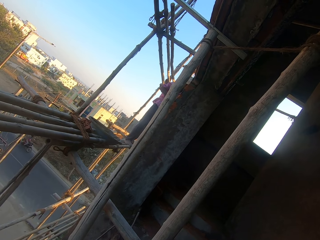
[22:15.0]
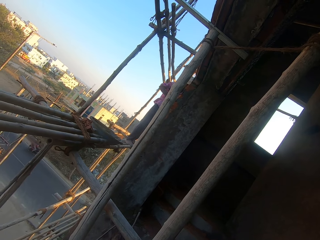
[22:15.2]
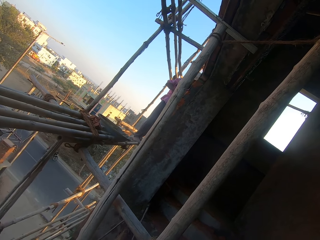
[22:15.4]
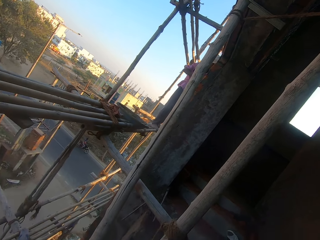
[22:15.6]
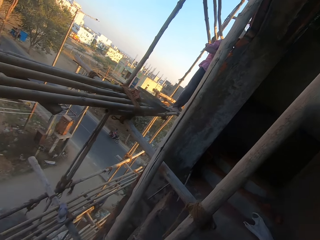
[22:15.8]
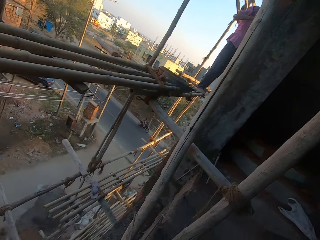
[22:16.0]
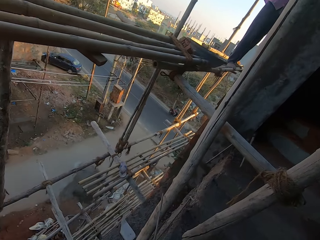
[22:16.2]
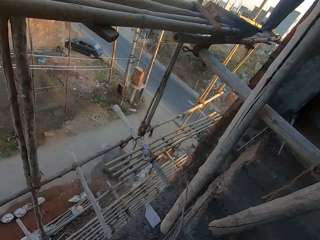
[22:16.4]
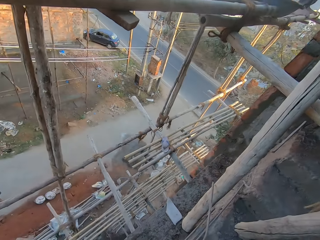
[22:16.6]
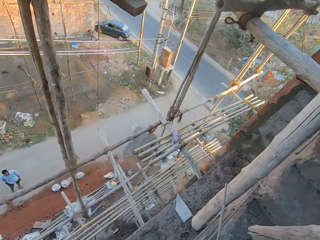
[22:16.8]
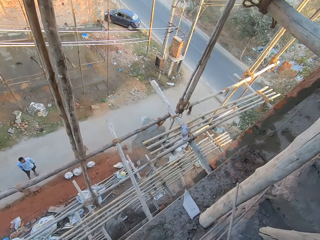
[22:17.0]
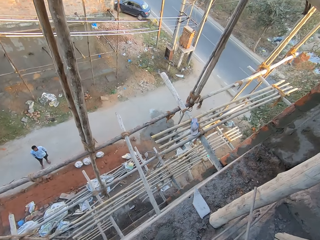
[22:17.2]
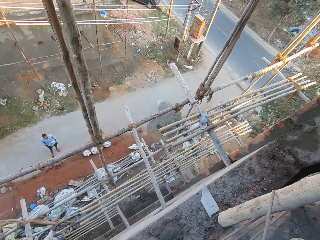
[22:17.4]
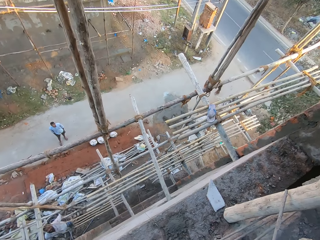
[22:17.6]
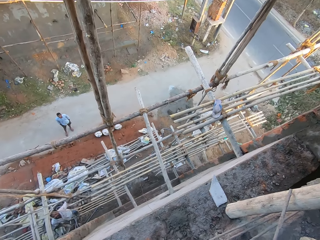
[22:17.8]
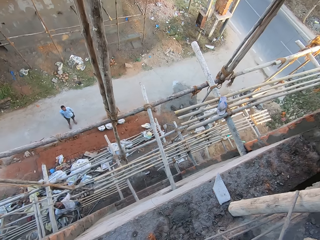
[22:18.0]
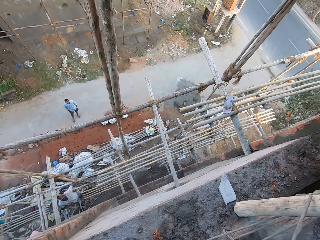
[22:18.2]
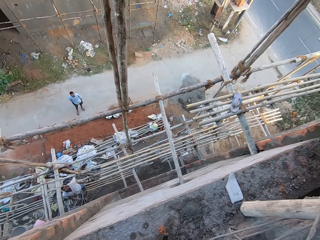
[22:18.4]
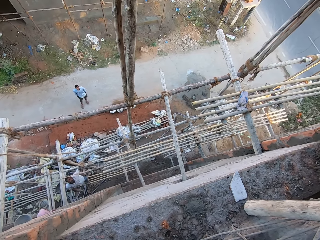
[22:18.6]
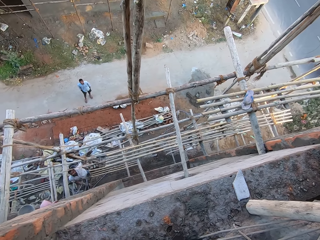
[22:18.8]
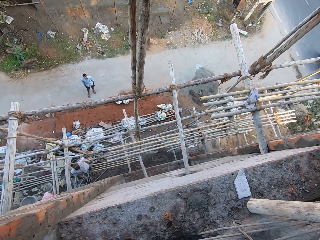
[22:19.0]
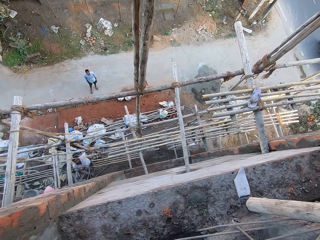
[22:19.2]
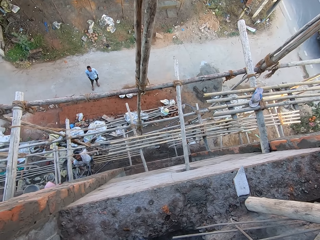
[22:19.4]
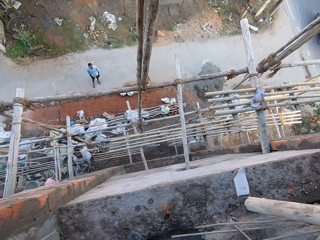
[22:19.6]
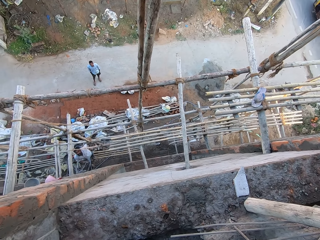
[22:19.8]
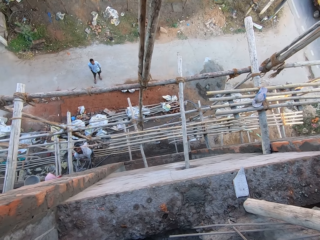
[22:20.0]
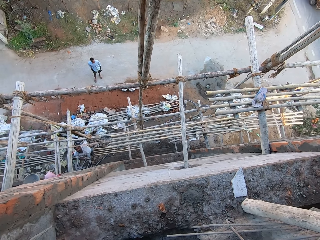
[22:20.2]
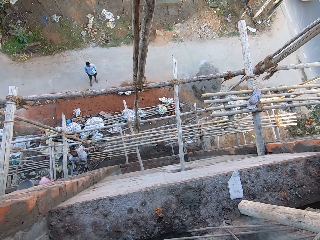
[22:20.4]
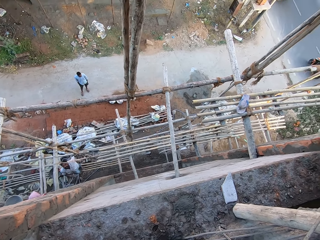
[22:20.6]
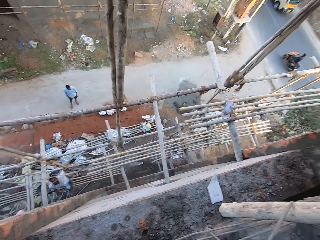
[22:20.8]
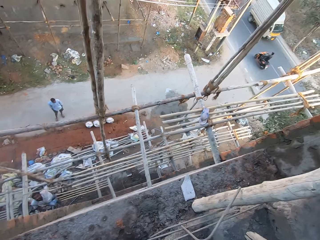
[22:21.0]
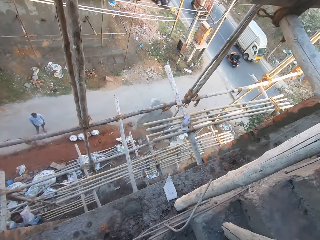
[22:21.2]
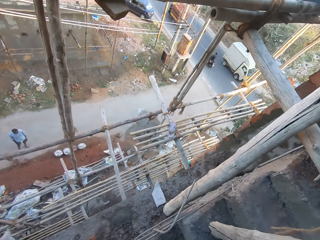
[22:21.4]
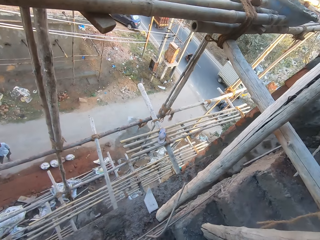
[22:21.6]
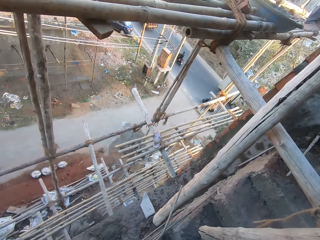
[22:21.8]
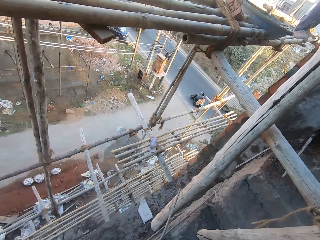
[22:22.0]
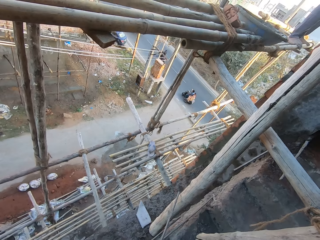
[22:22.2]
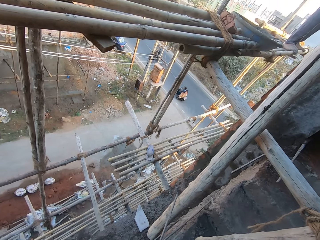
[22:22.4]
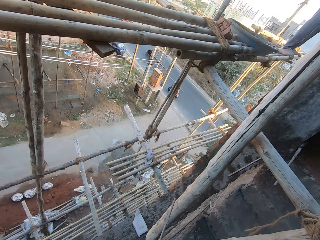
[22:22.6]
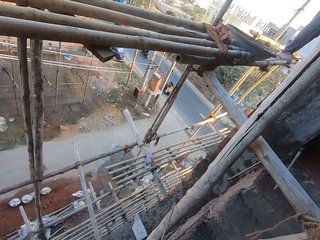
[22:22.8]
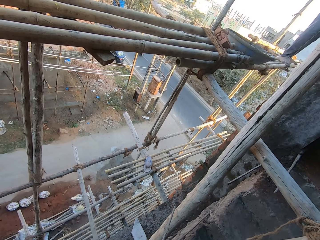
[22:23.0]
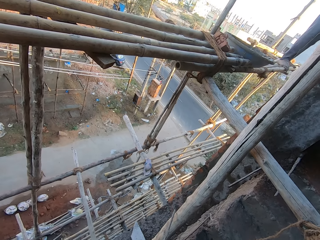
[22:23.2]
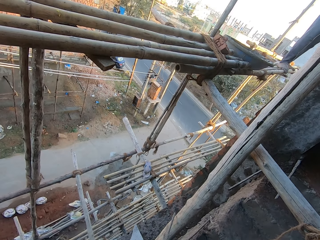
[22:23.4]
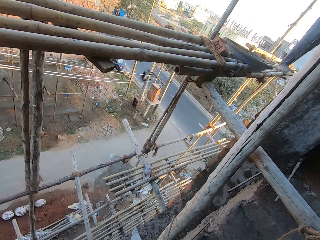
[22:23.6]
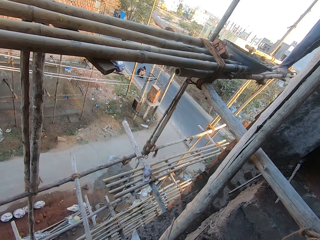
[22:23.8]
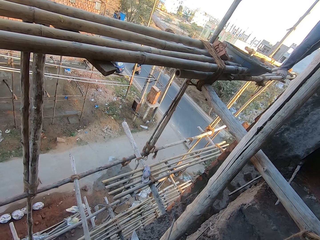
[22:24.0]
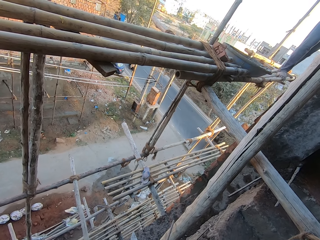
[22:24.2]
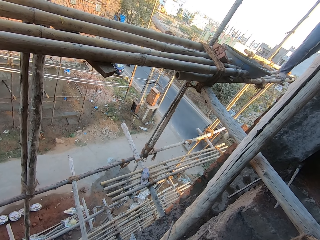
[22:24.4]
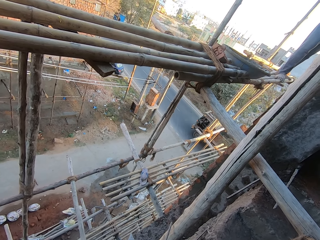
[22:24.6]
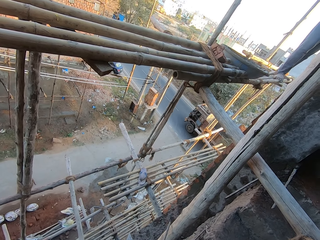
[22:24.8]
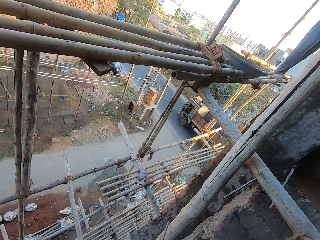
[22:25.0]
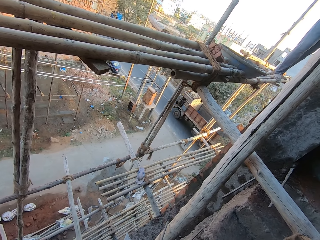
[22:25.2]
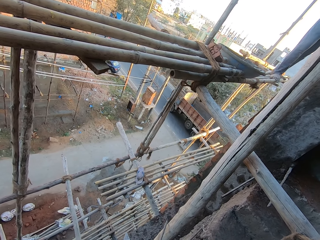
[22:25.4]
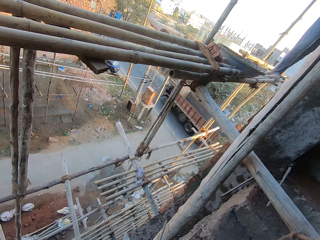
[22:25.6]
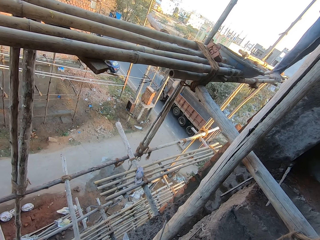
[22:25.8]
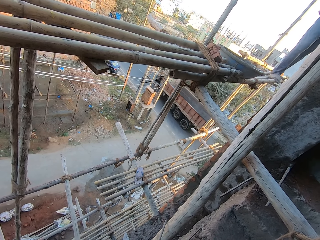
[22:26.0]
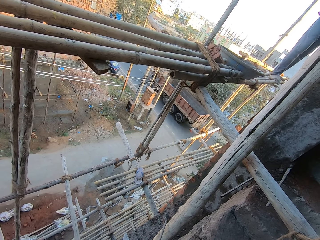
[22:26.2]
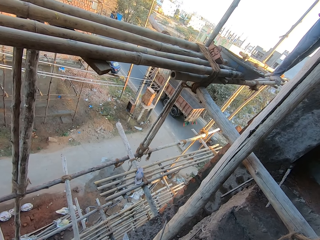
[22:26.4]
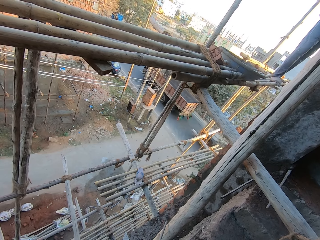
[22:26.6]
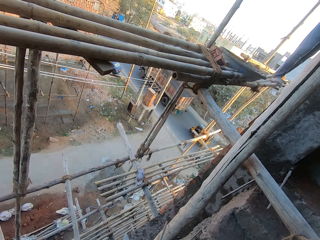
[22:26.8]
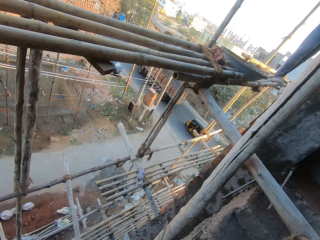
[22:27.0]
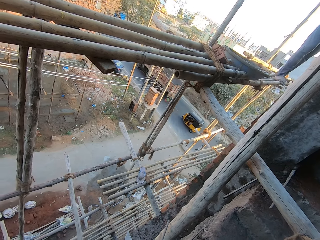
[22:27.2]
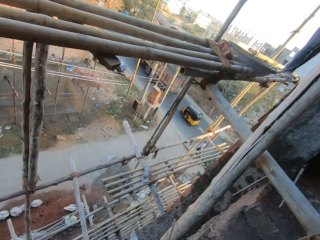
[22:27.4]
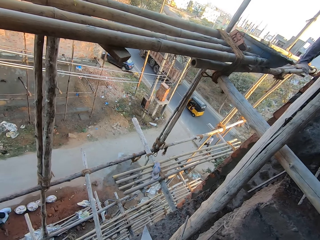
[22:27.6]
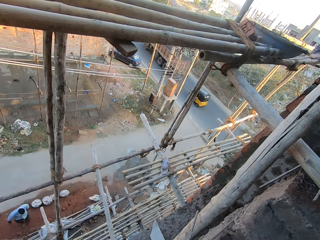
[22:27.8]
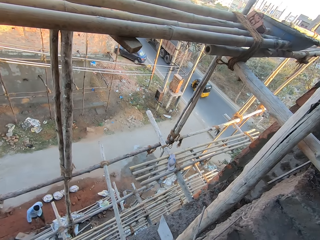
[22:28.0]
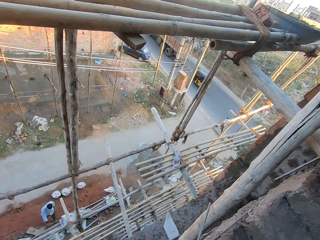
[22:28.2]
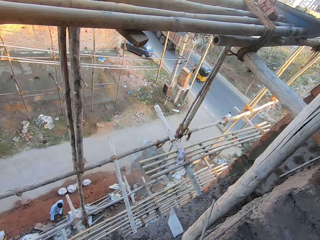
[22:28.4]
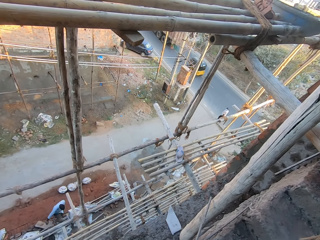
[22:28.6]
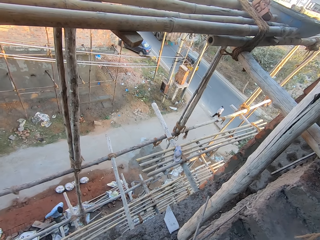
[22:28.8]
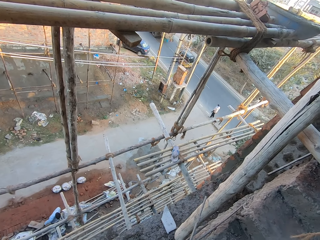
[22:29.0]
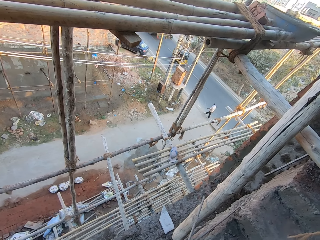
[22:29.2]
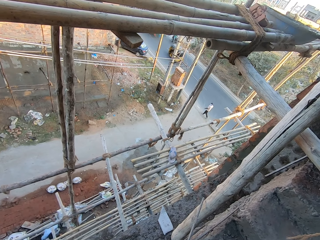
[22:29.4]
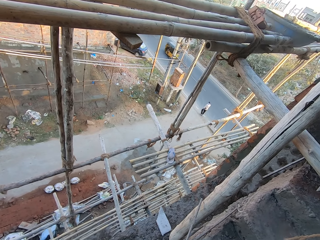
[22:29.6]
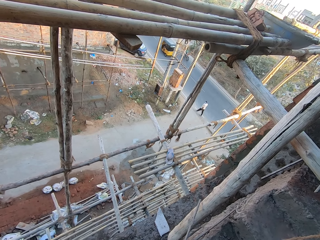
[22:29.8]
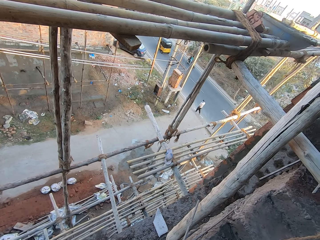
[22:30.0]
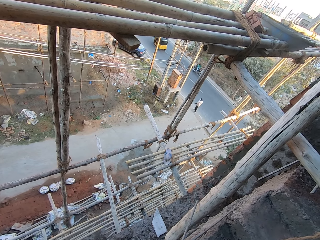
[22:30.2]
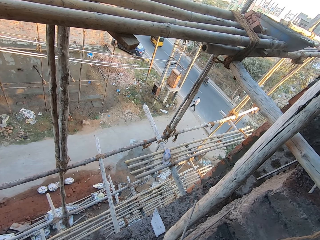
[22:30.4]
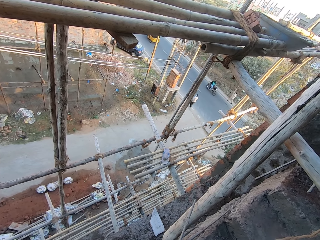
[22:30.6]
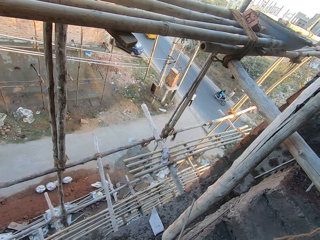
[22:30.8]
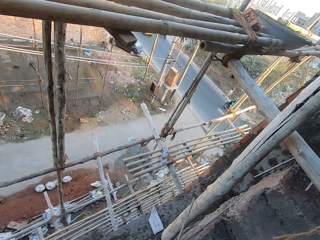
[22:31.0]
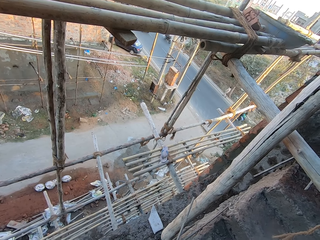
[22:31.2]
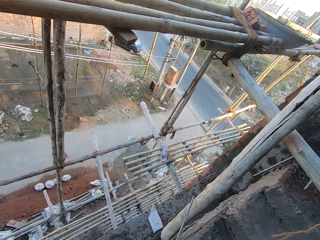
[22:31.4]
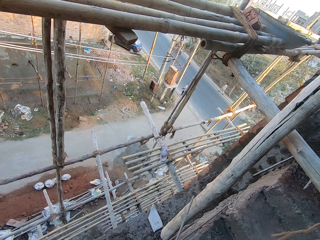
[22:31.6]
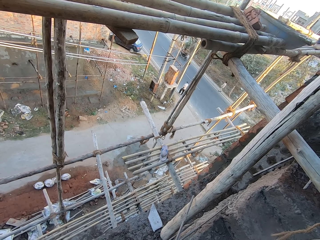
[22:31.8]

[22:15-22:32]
The man interacts with the camera wearer. The man talks to the camera wearer. The camera wearer talks to the man. They look around the construction site.

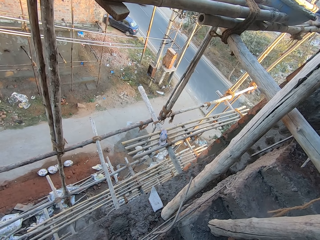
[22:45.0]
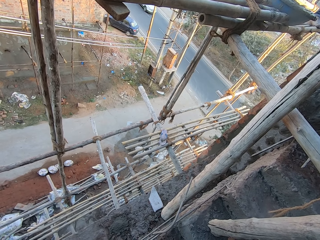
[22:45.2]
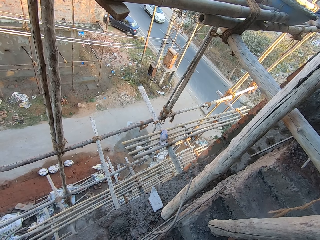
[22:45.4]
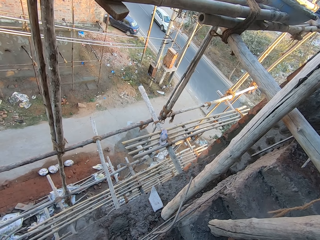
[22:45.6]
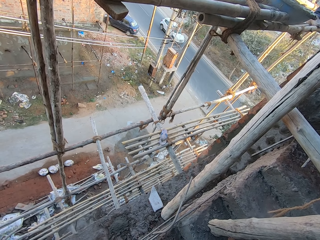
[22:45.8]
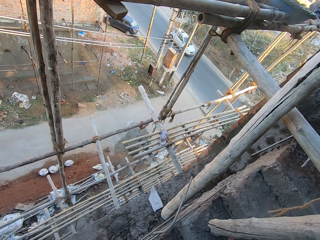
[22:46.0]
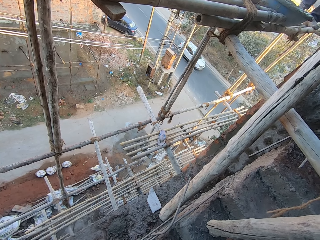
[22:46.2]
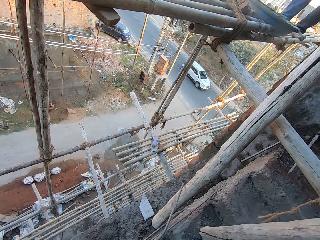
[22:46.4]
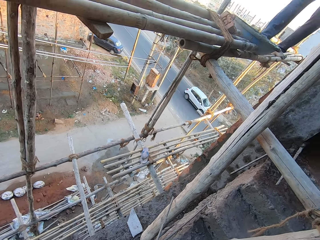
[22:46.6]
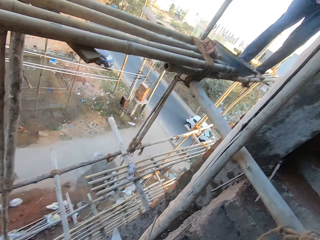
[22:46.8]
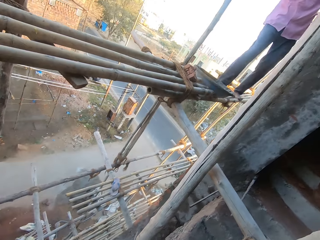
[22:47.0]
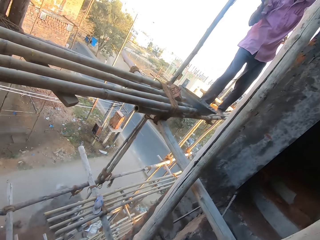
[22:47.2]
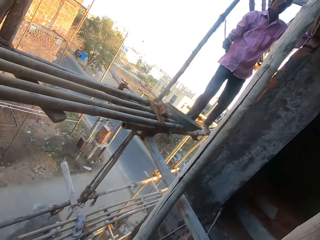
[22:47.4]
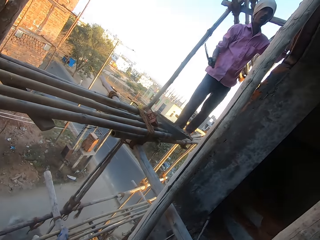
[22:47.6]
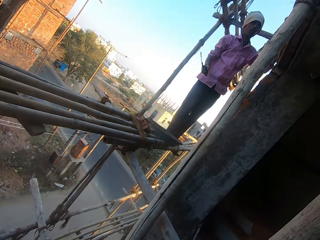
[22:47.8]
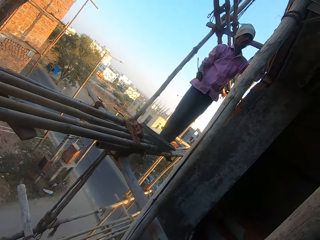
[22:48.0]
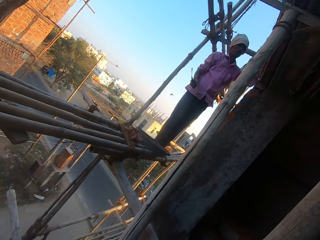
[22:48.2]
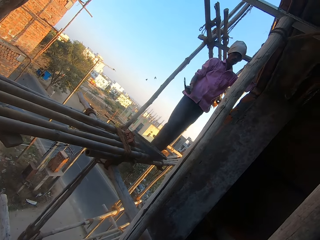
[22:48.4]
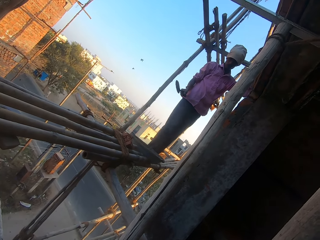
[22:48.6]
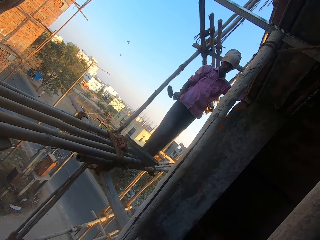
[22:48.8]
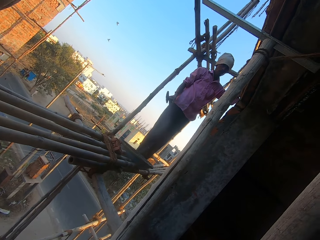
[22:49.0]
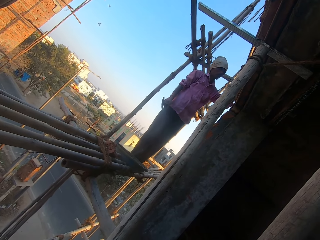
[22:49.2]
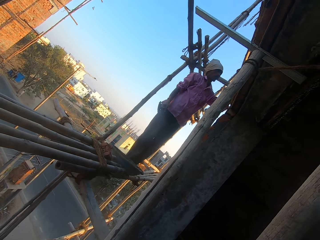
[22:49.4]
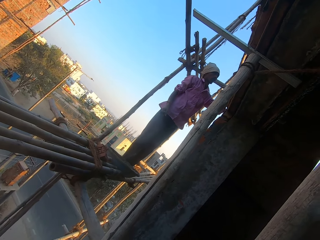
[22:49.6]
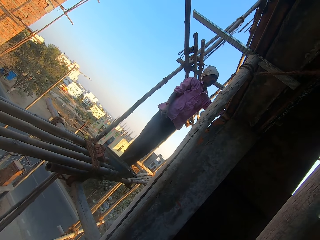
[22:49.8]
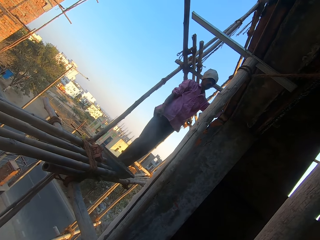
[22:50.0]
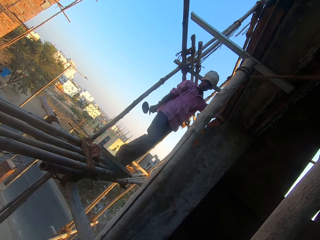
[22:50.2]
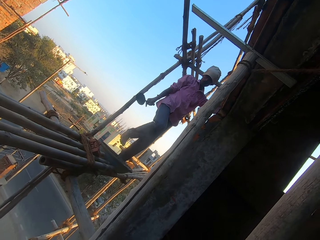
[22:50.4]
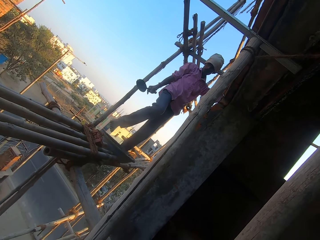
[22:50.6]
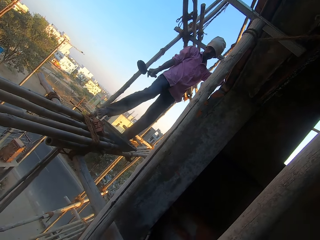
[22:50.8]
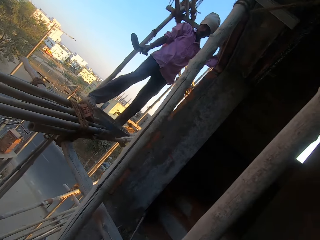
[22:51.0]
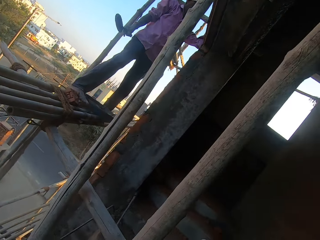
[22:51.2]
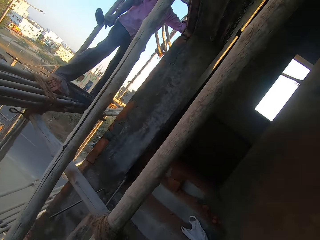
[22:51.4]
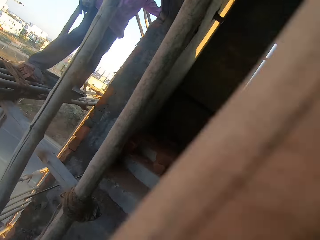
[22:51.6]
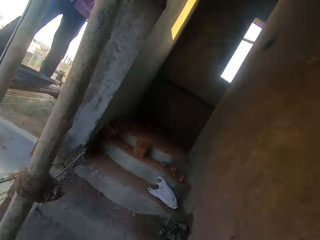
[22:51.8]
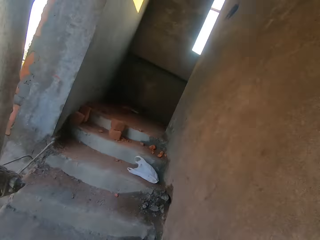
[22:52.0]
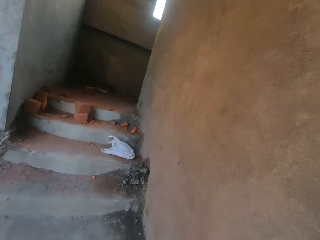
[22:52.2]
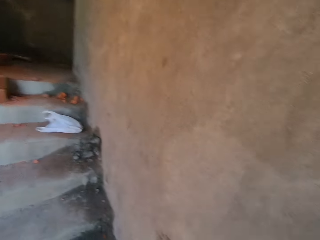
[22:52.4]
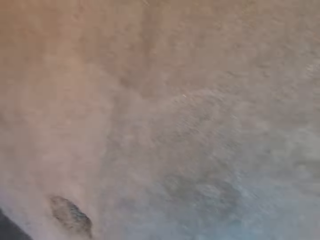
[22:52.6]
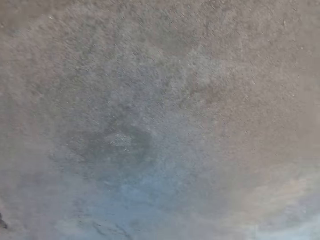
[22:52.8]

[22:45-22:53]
The camera wearer moves around the construction site. A man holds a brick trowel with his right hand. The man moves around the construction site.
